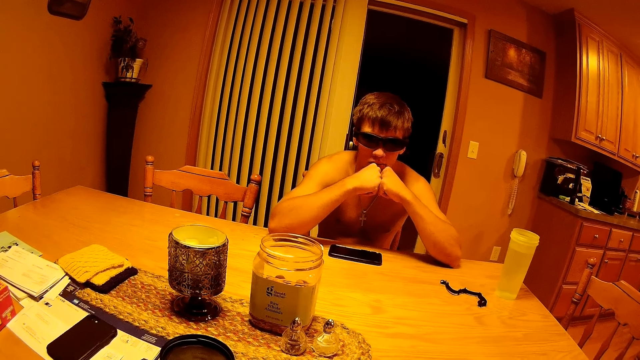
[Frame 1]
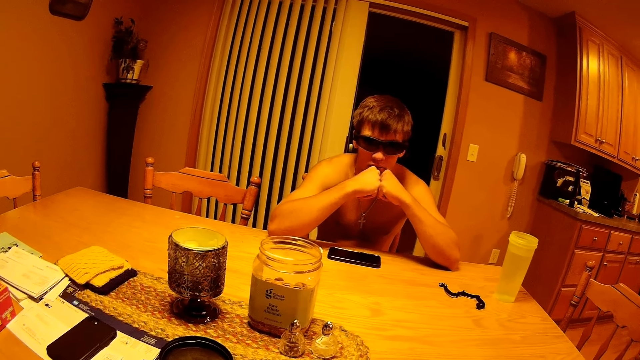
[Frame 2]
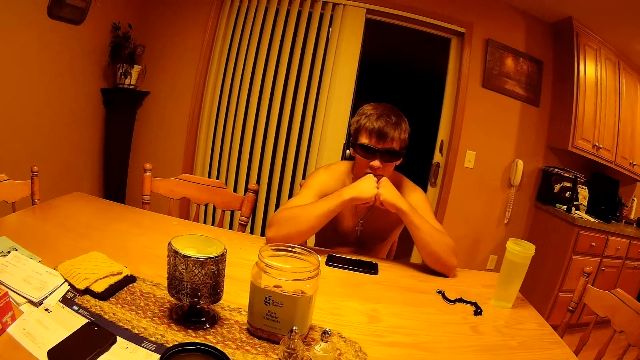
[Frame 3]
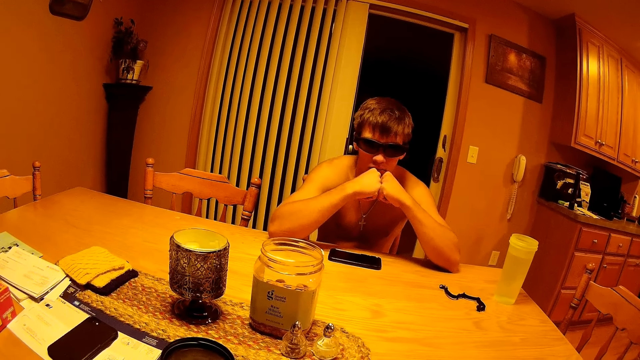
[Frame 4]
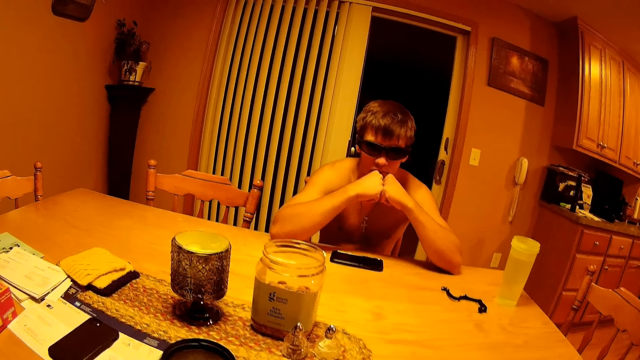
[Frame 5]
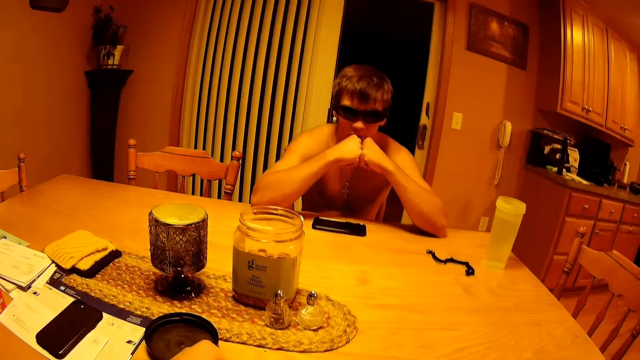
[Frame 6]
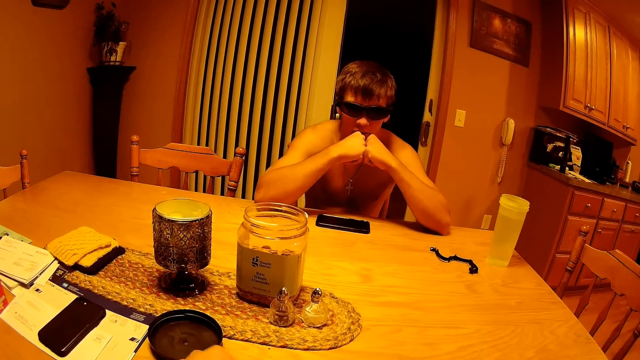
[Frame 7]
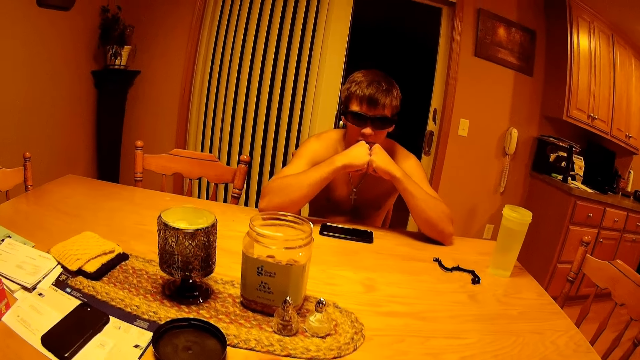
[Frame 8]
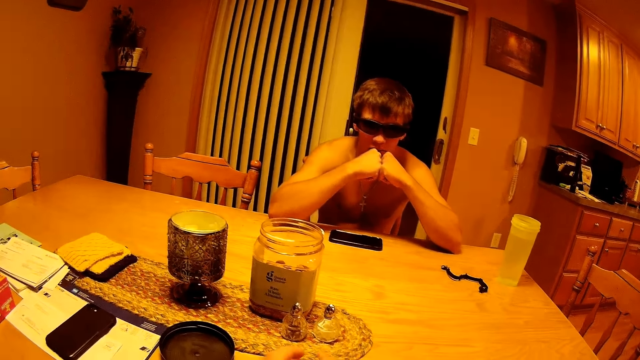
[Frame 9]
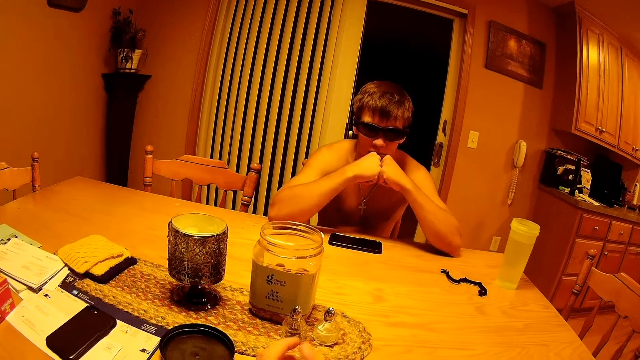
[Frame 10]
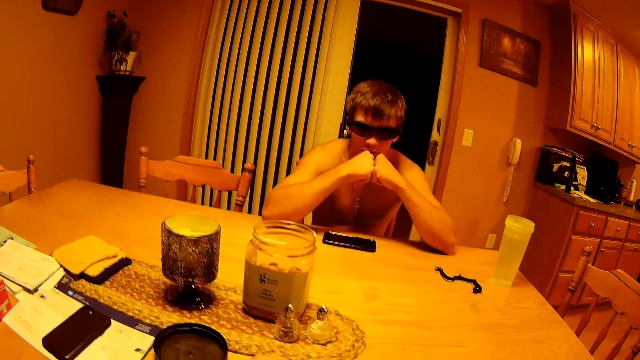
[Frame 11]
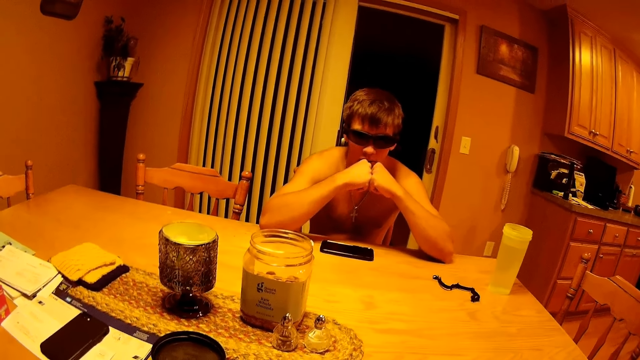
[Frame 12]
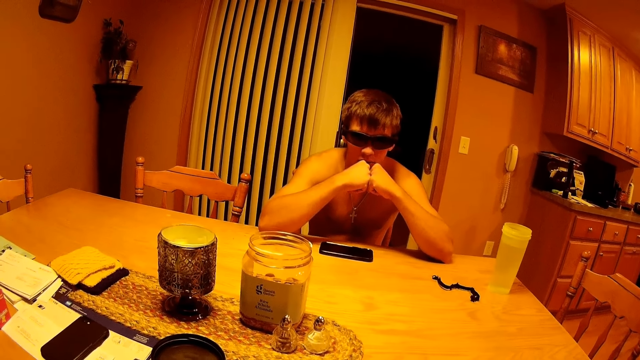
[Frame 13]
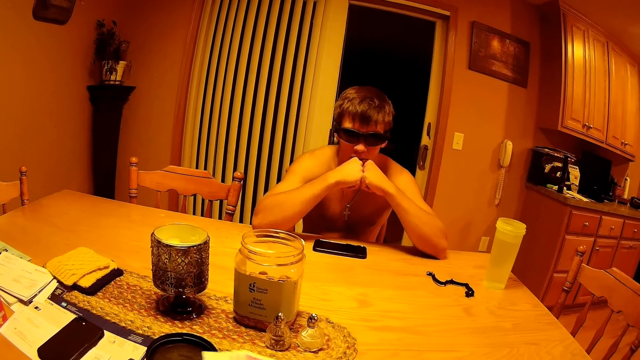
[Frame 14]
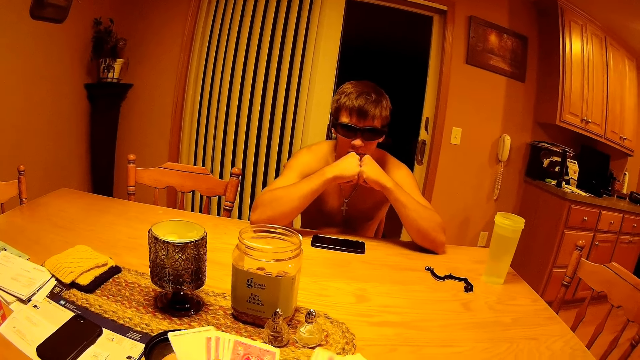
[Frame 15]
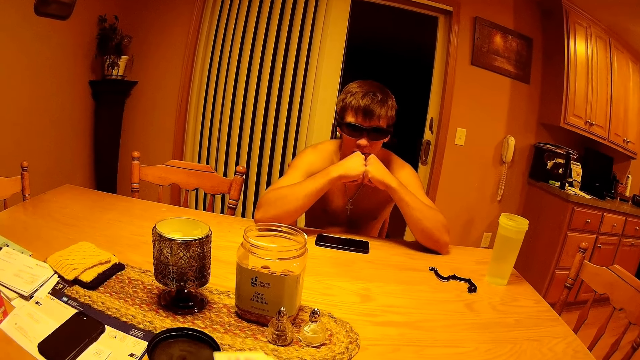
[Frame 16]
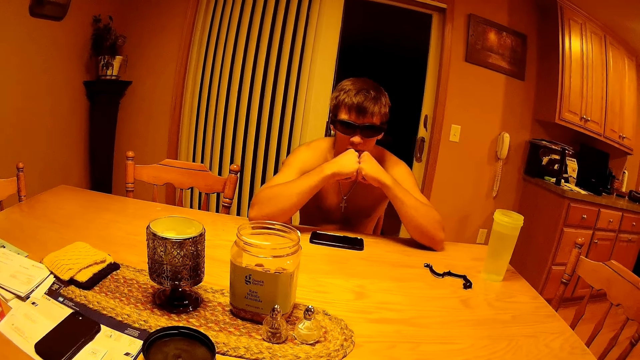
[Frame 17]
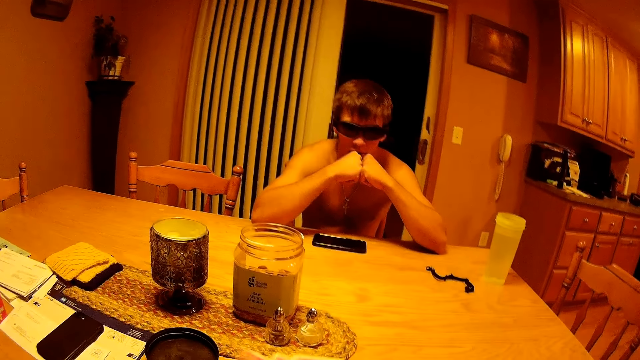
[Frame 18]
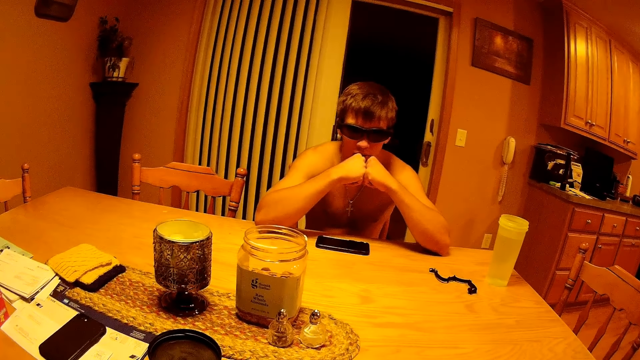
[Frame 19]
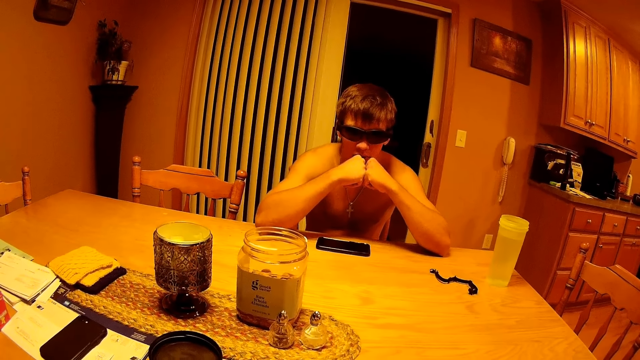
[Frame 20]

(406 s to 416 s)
The camera wearer shuffles cards. They shuffle the cards.

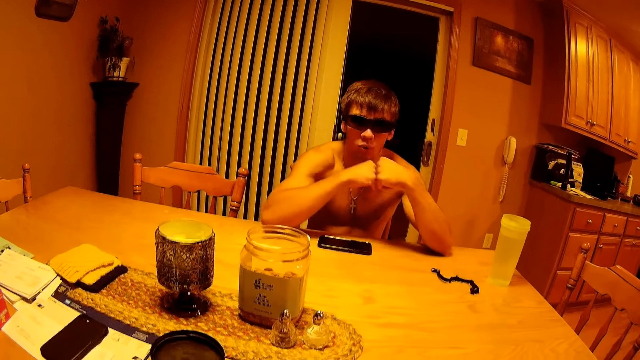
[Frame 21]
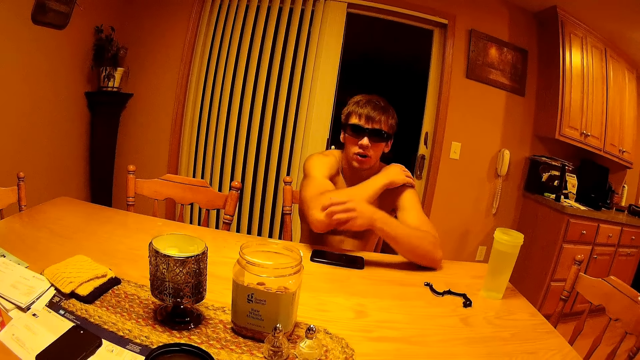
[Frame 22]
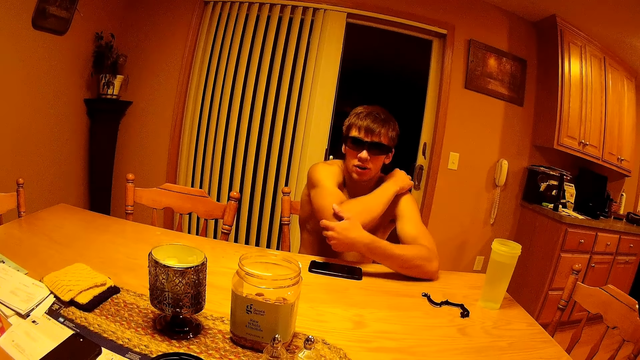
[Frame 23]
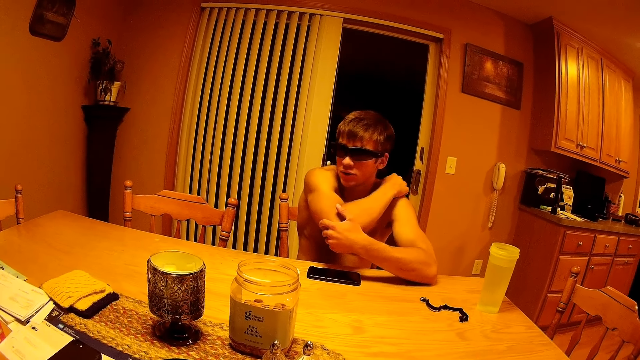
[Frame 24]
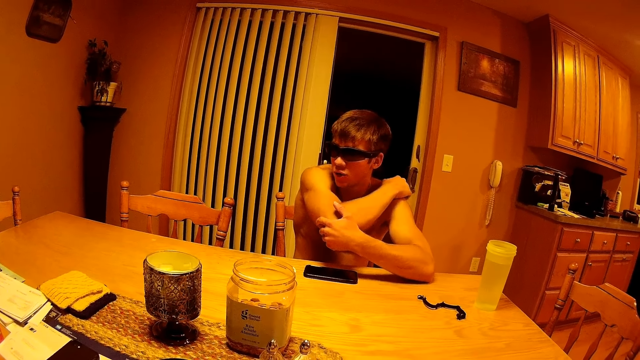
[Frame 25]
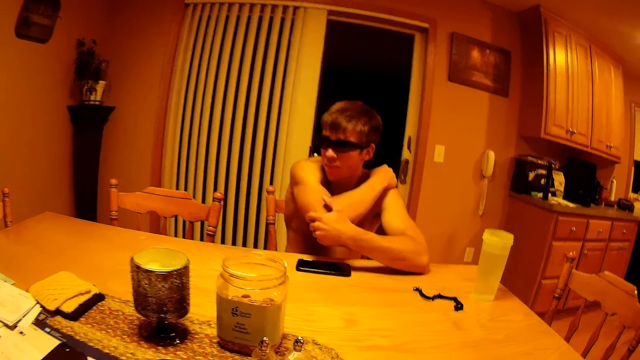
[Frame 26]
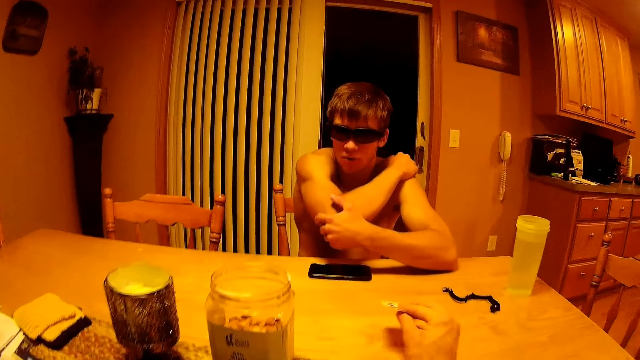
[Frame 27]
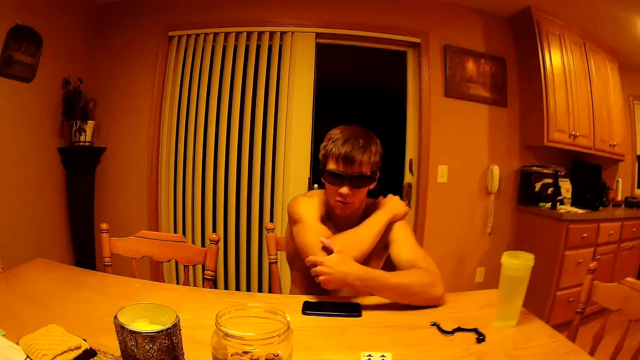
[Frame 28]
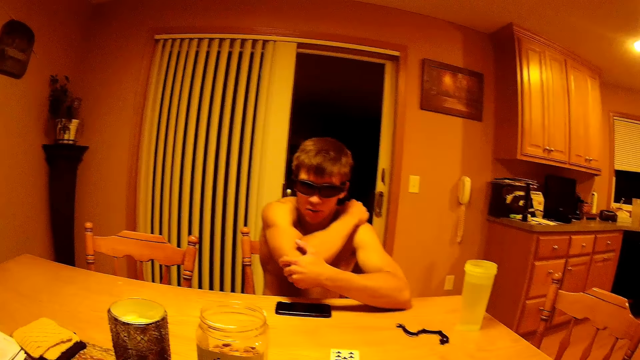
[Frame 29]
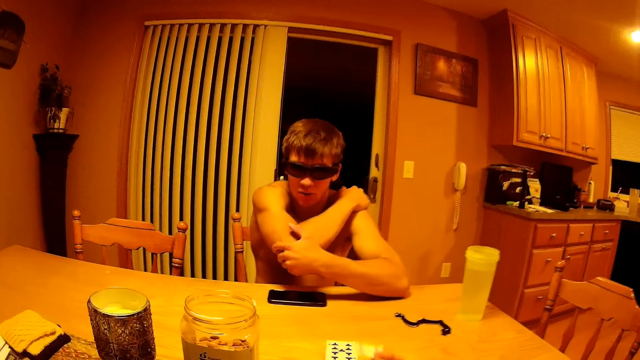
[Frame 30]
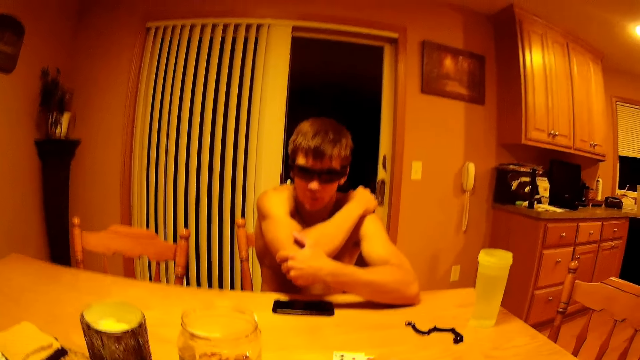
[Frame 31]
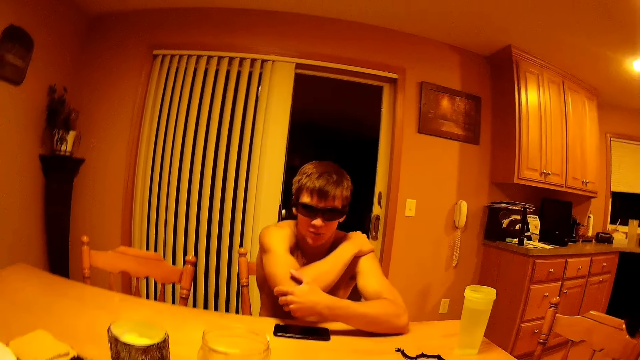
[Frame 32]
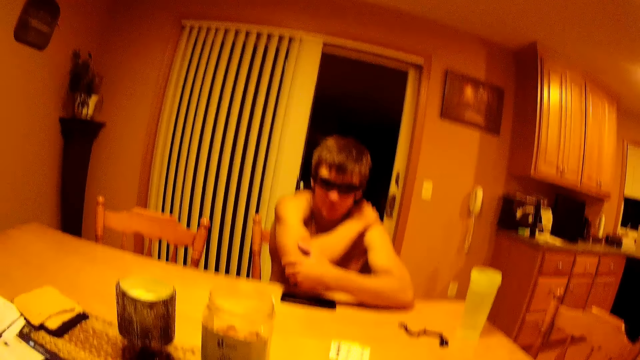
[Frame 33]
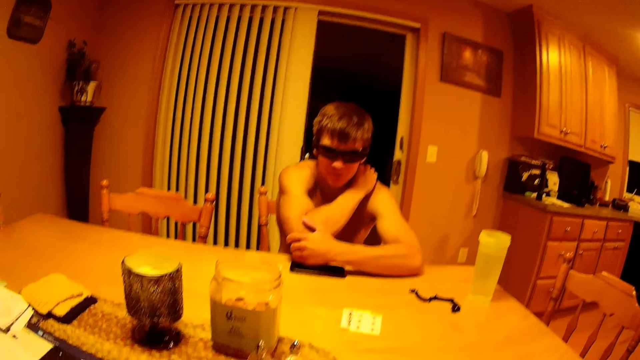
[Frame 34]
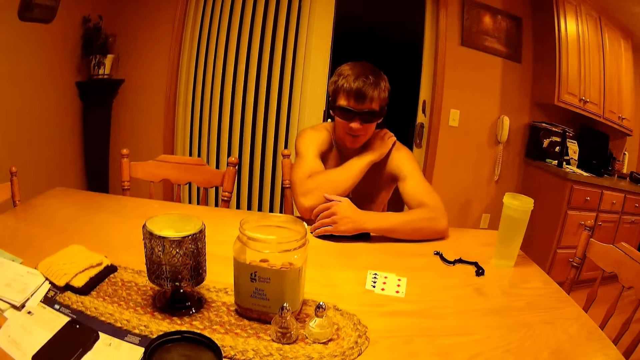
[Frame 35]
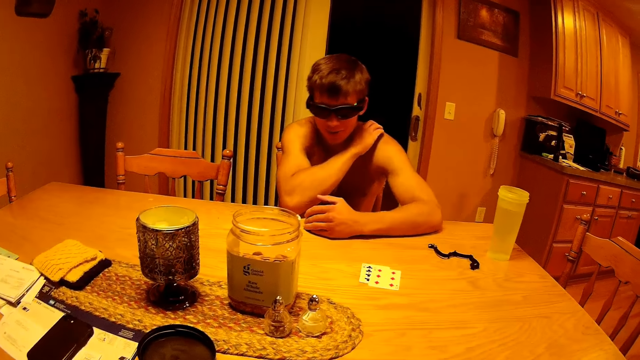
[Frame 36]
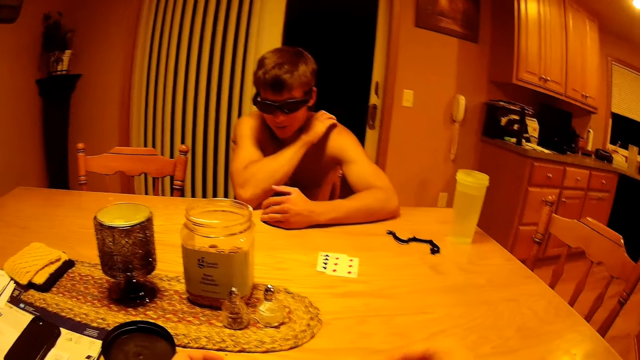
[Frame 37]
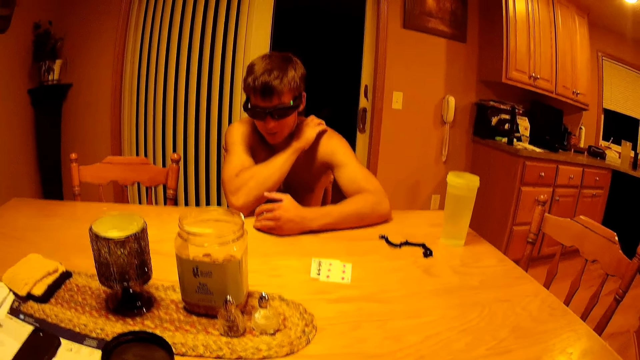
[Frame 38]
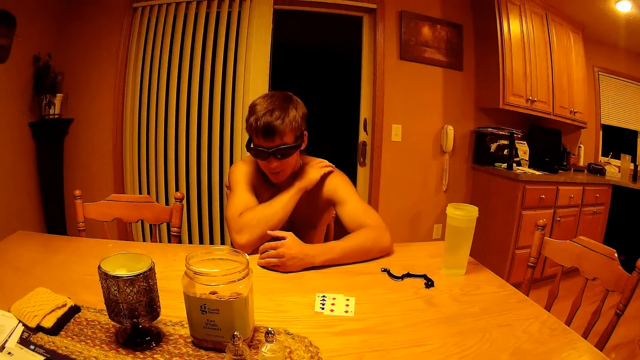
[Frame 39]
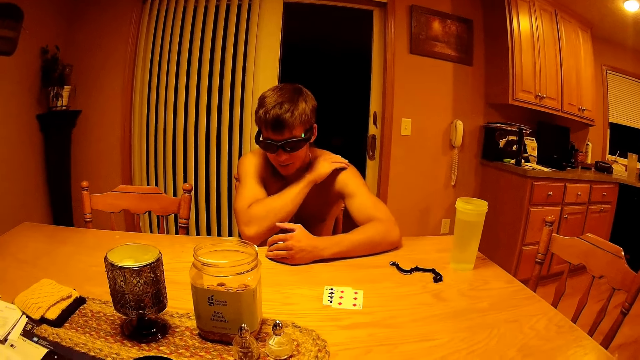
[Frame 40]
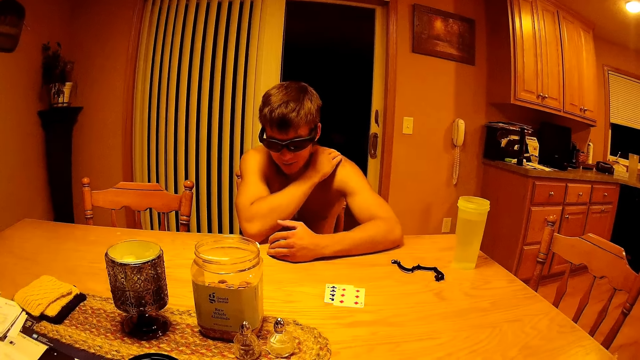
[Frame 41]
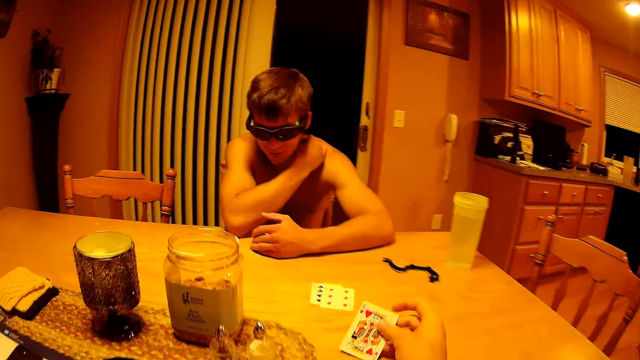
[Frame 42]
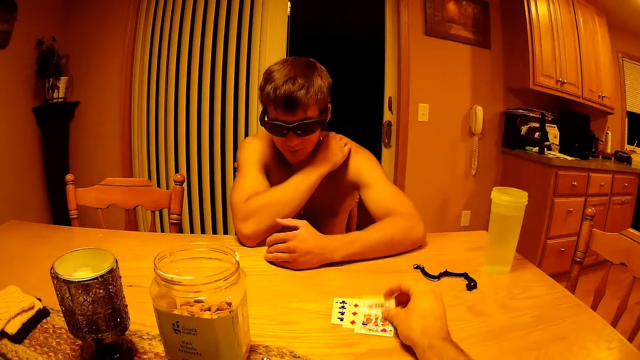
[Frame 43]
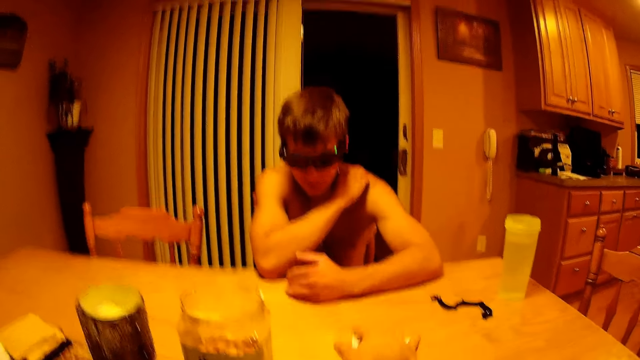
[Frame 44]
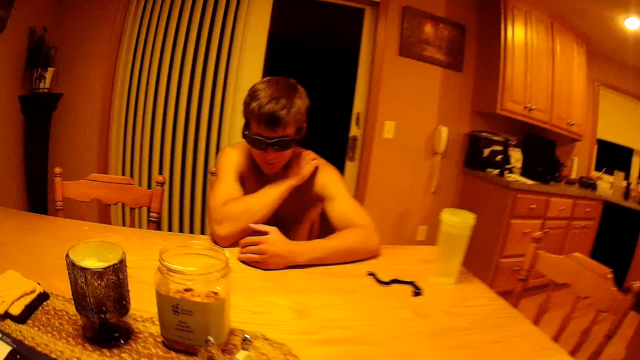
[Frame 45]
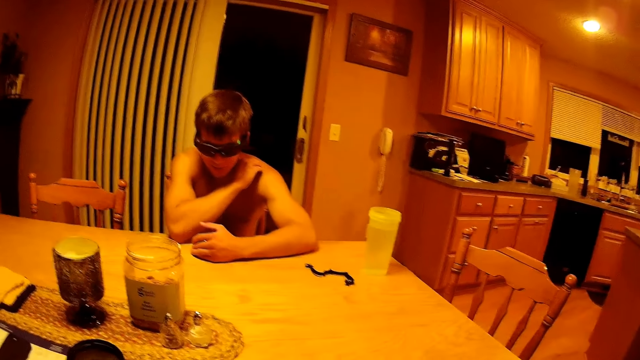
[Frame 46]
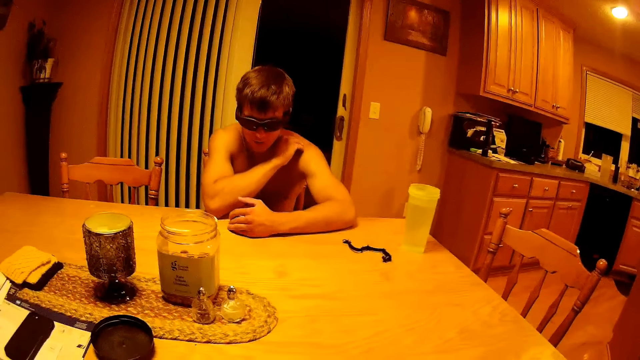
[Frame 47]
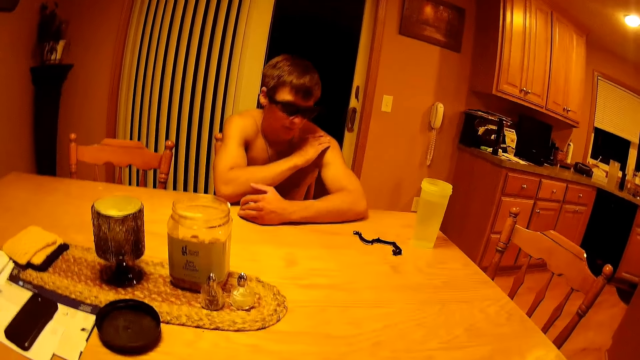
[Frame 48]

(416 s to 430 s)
A man scratches his shoulder. The camera wearer deals cards. They place a card on the table repeatedly, and take the cards.
